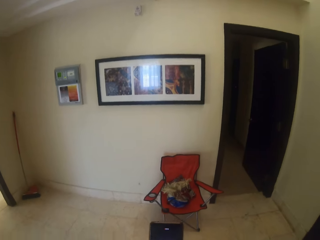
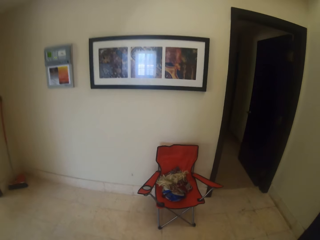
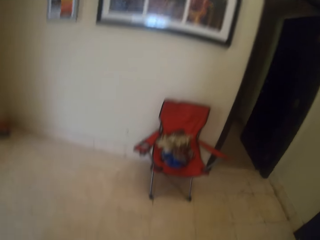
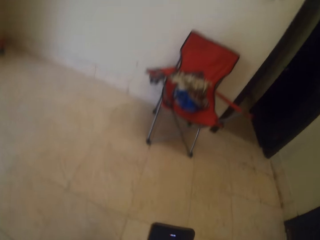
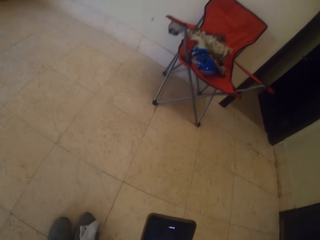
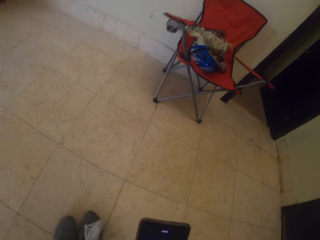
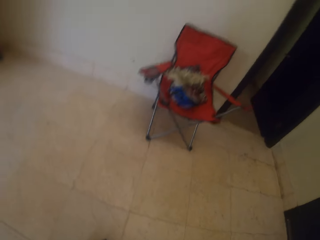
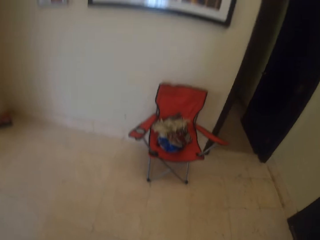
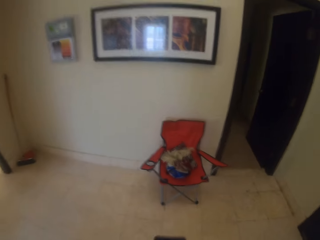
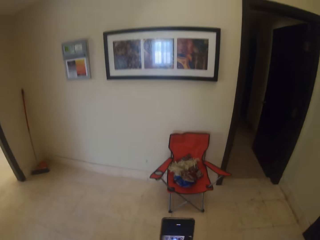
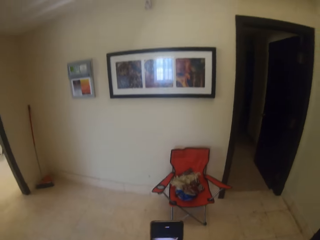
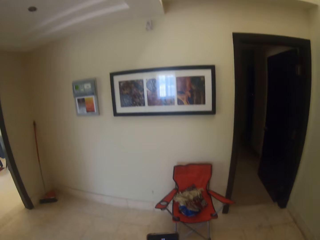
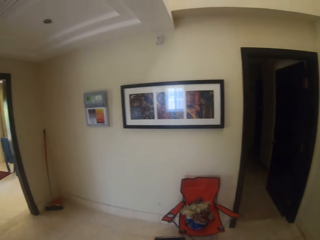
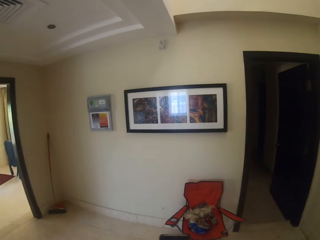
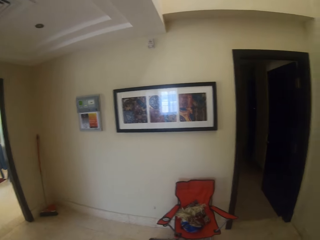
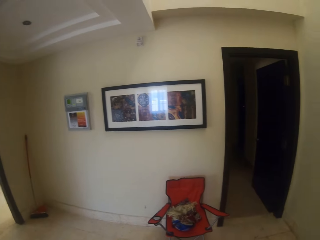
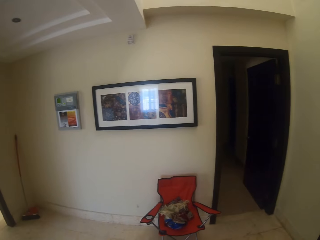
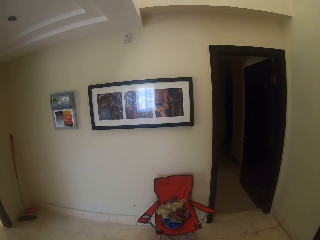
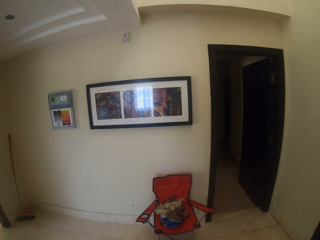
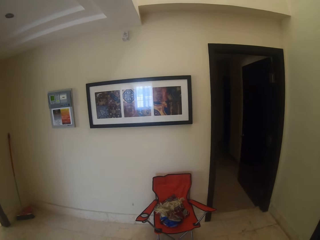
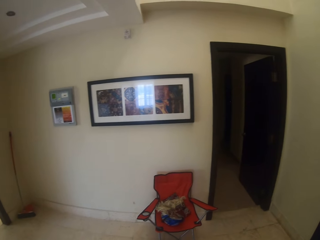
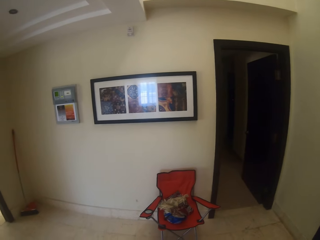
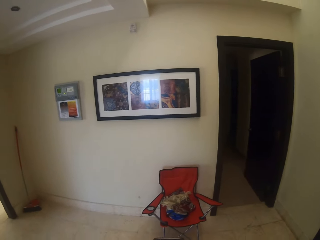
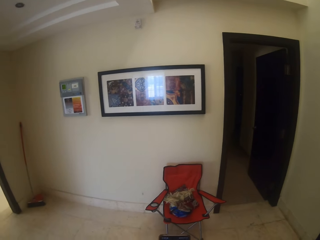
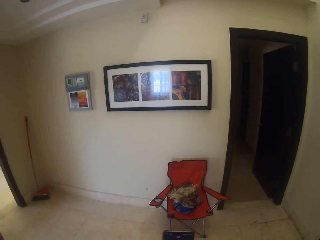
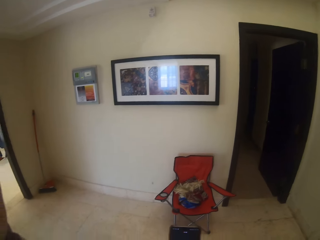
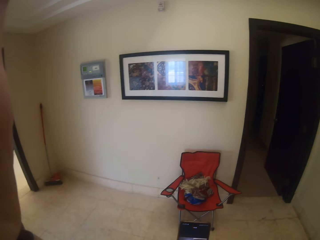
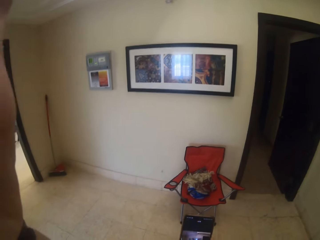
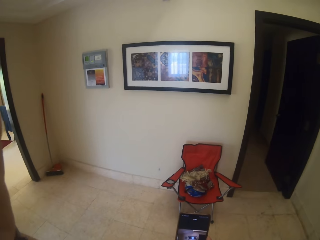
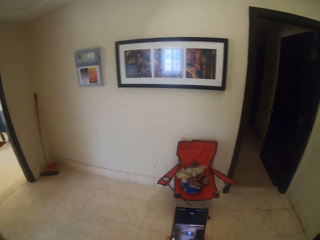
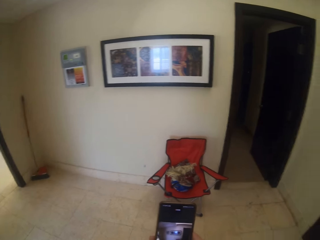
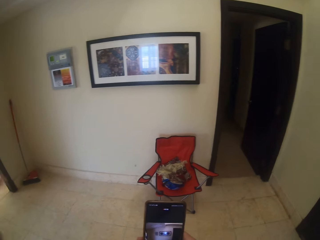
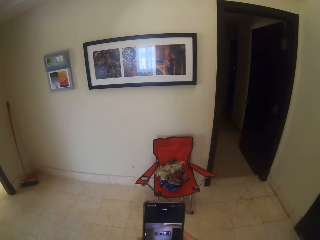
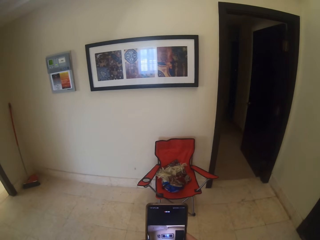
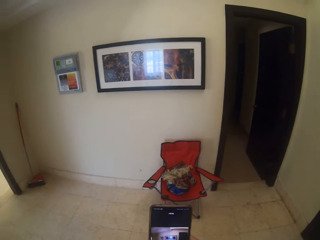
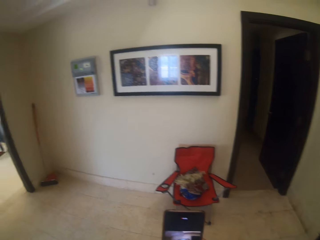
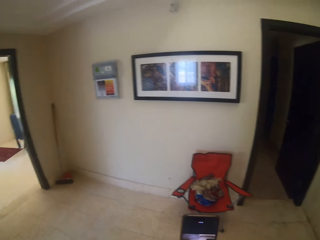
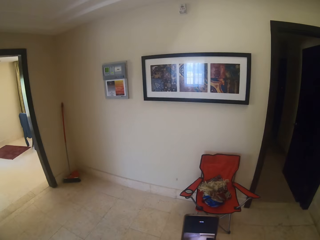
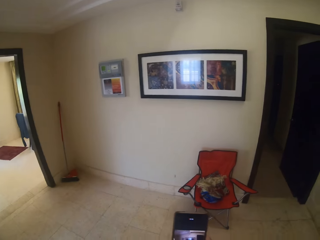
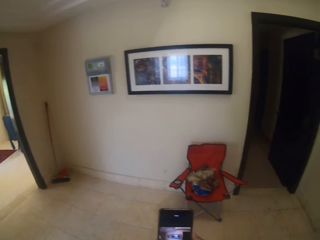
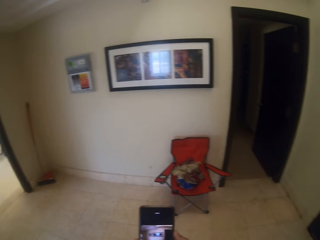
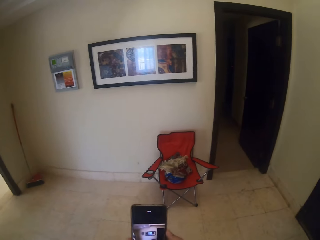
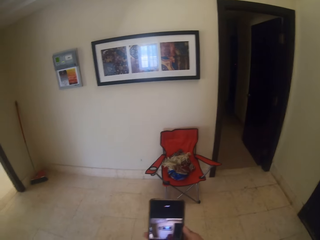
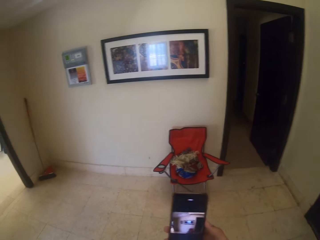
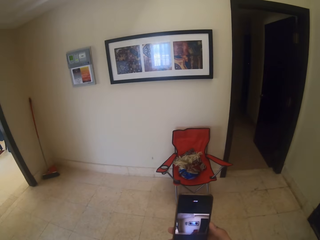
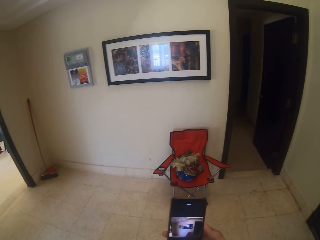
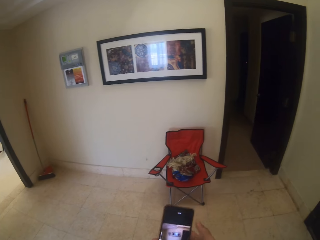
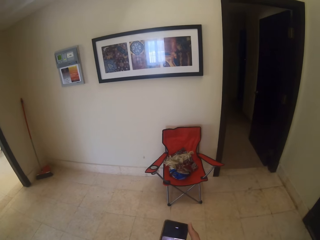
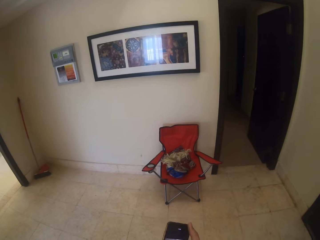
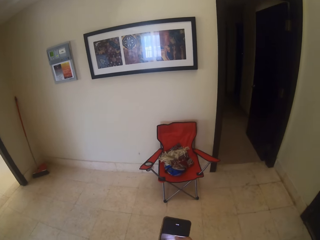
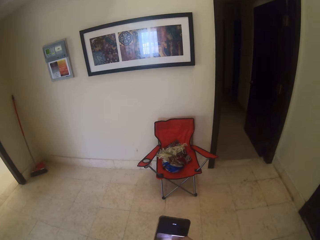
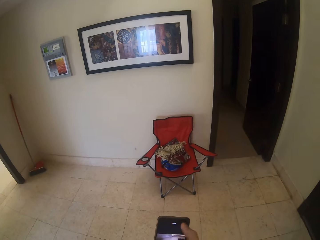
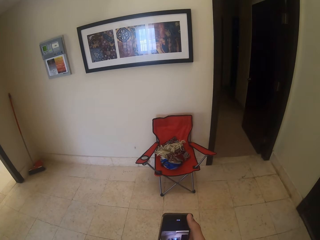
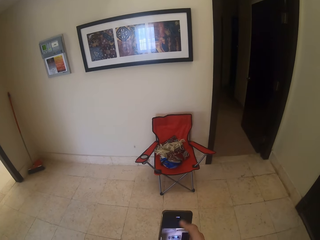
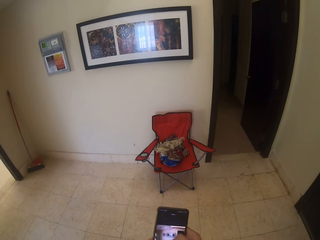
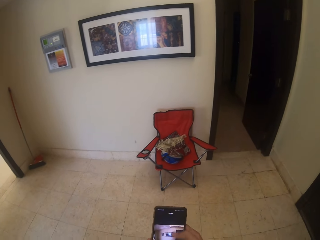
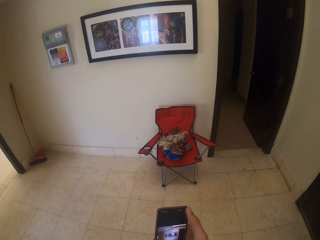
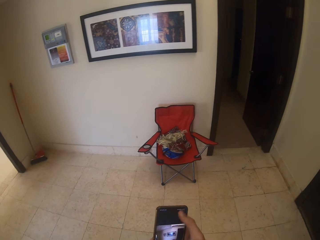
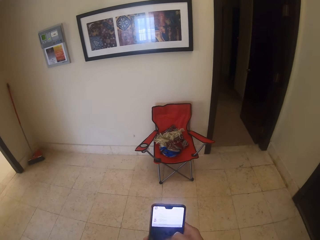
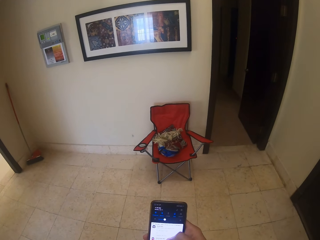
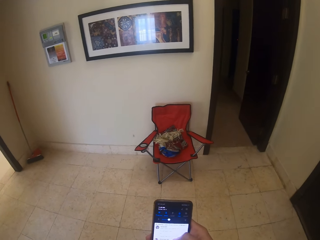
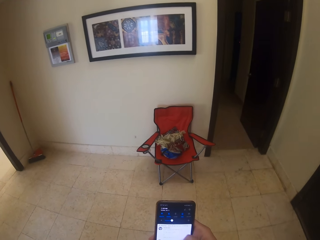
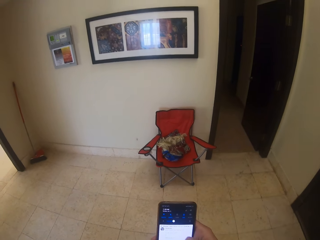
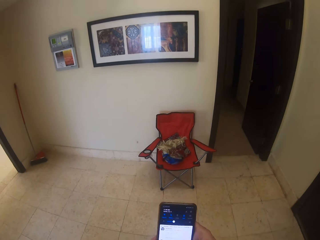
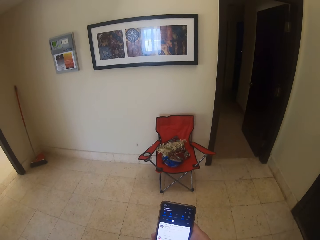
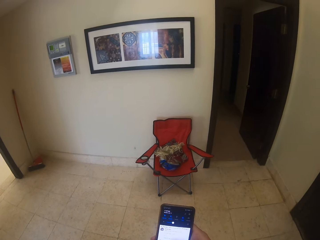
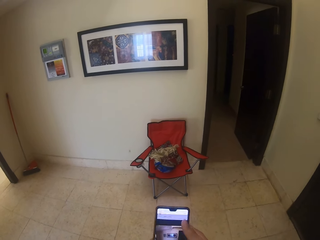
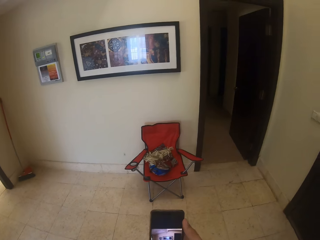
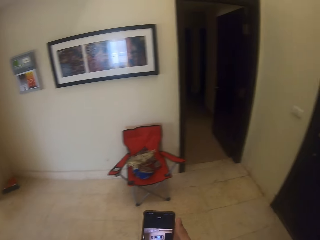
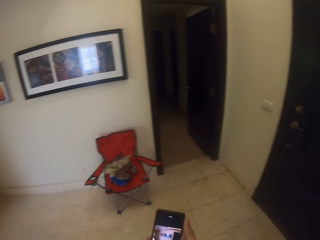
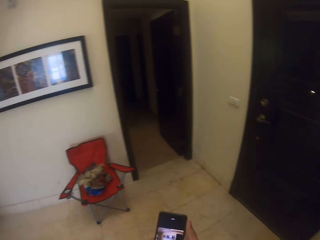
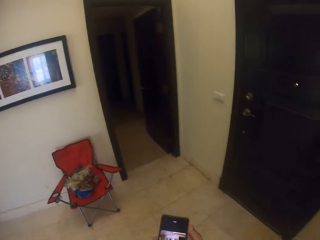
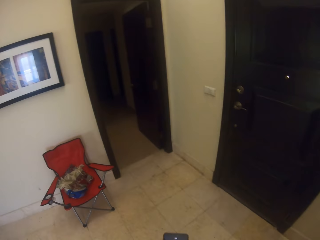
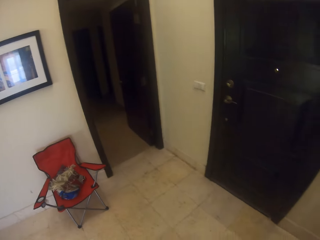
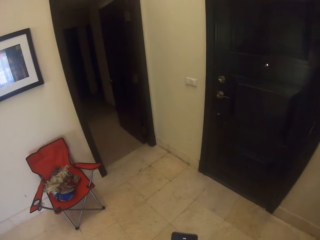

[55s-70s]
The camera wearer stands in the house. They put the shoes down. They stand in the house. They hold the phone. They press the phone.

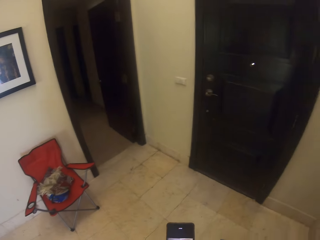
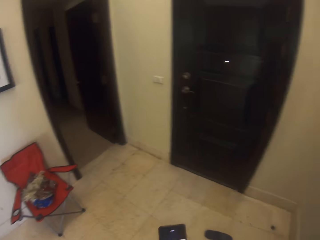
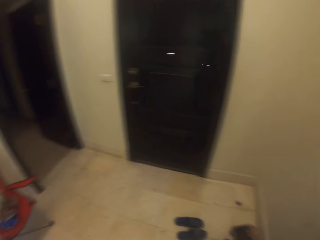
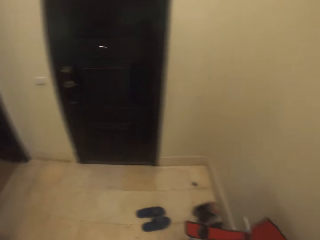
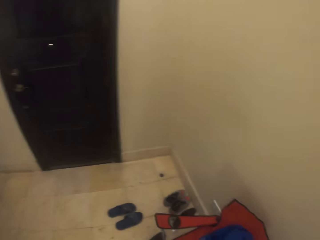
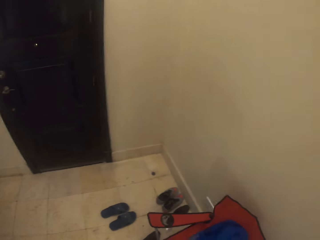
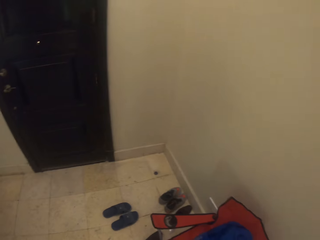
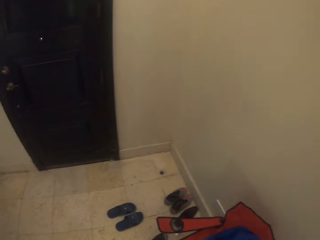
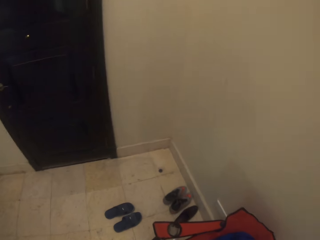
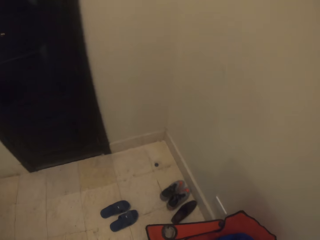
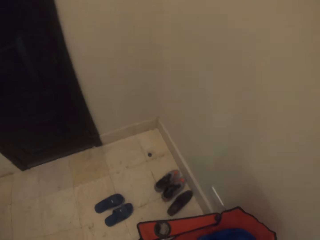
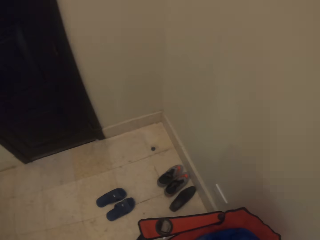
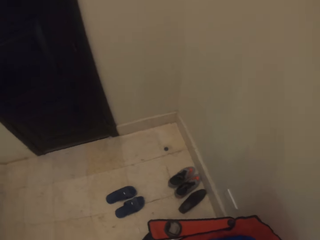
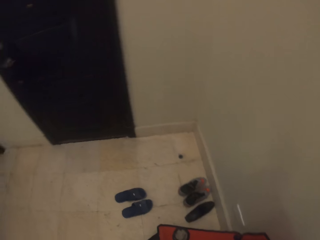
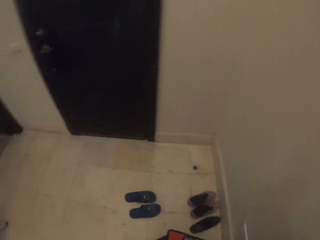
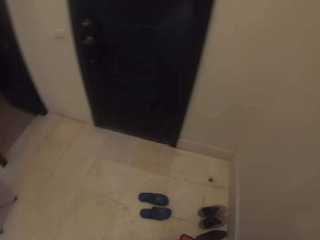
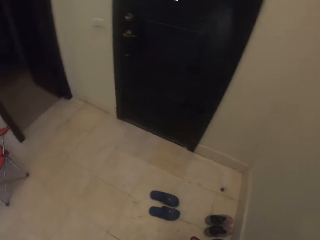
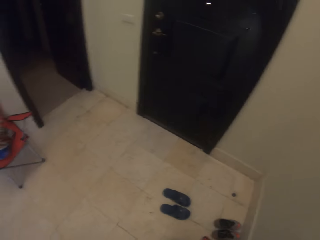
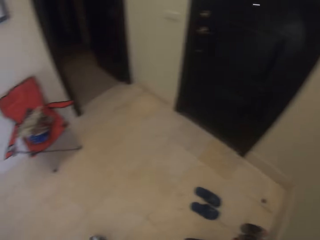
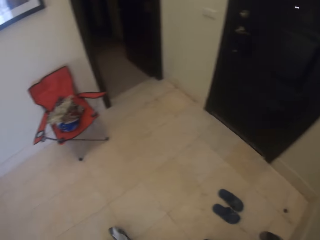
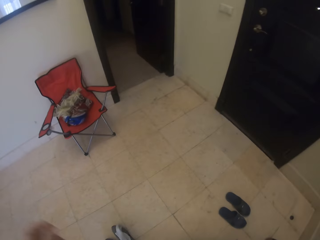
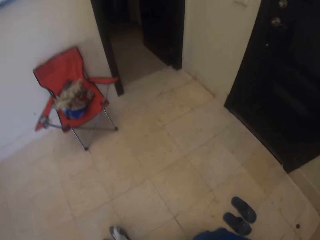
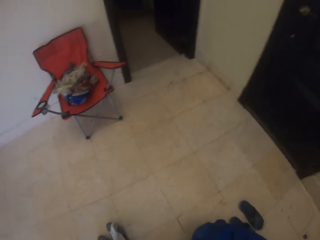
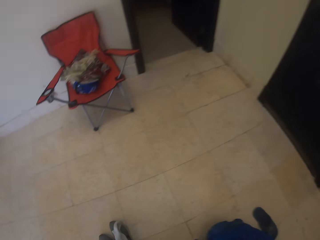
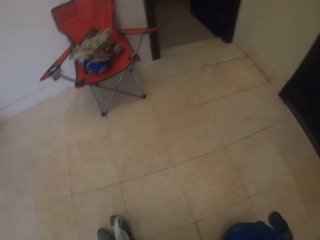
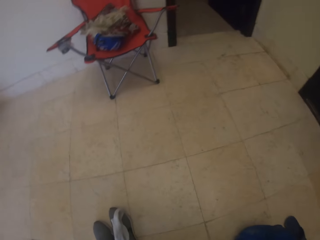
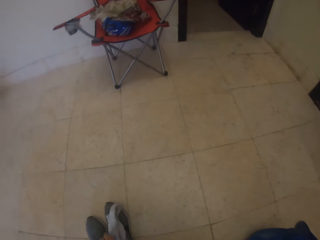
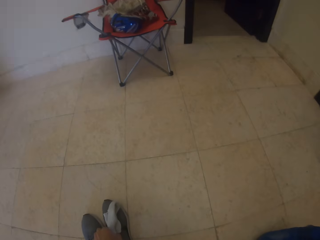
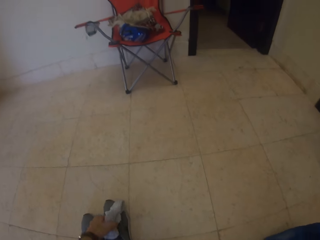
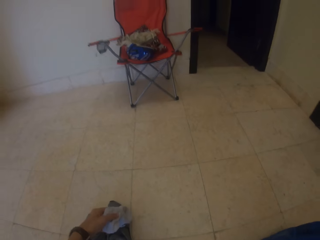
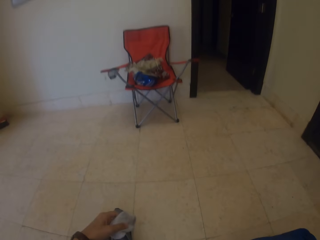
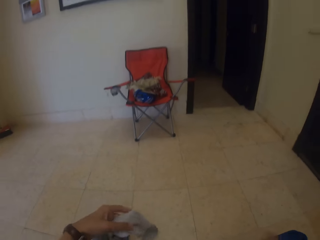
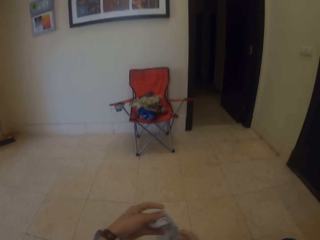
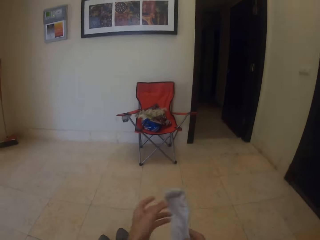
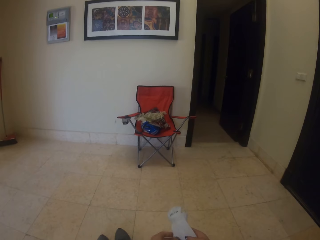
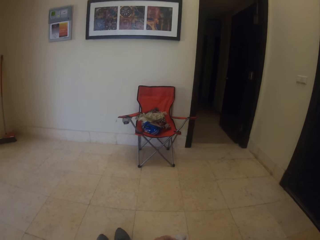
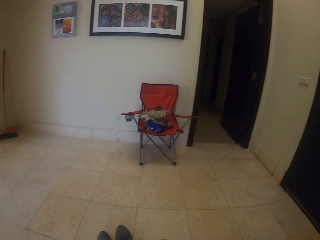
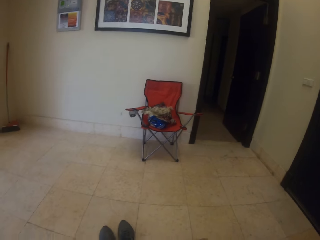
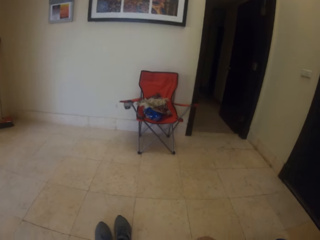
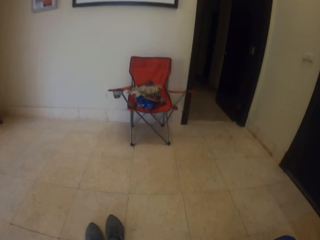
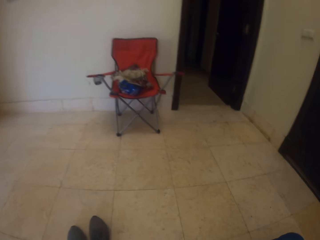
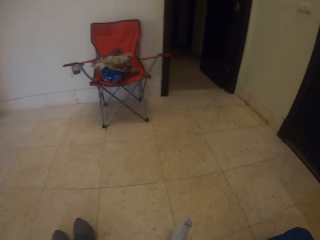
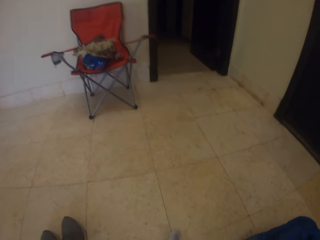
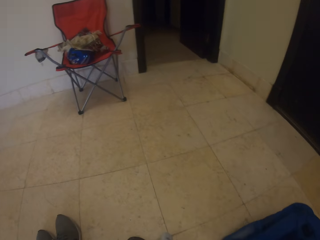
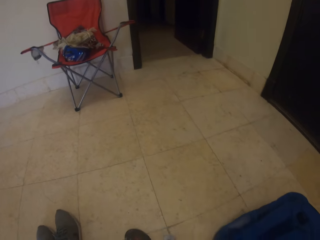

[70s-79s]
The camera wearer sits in the chair. They pick up the sock. They wear the socks.
